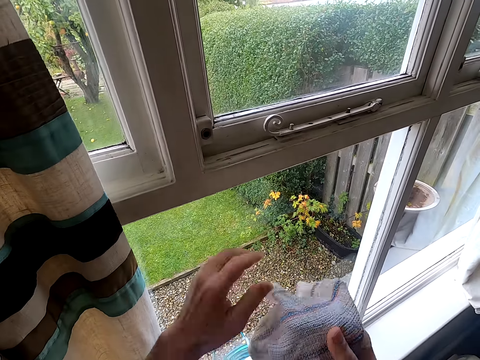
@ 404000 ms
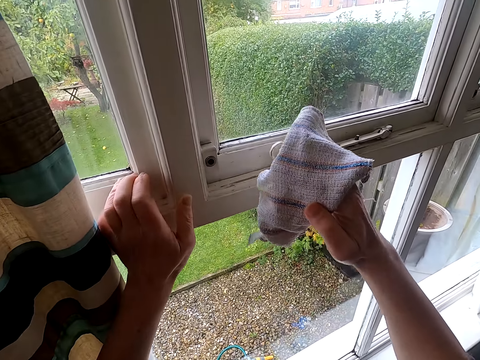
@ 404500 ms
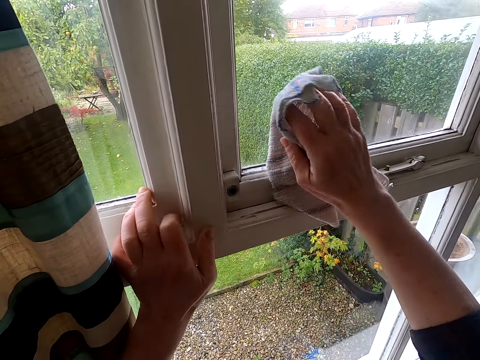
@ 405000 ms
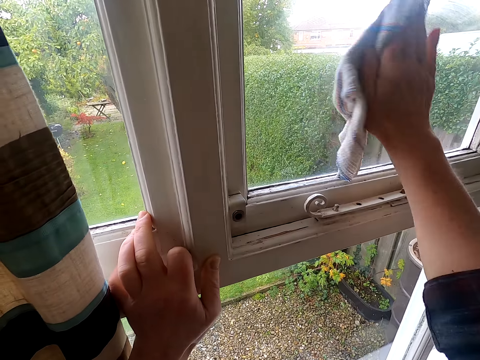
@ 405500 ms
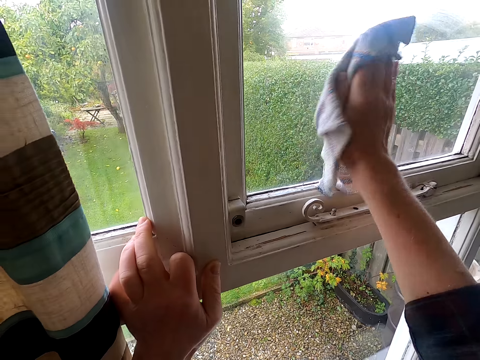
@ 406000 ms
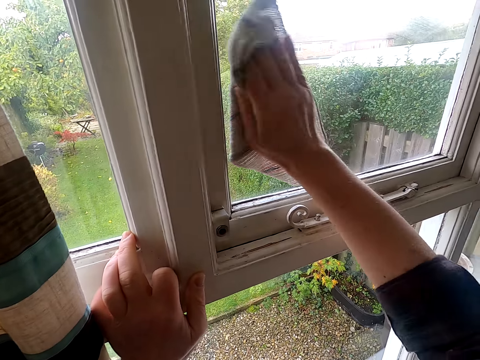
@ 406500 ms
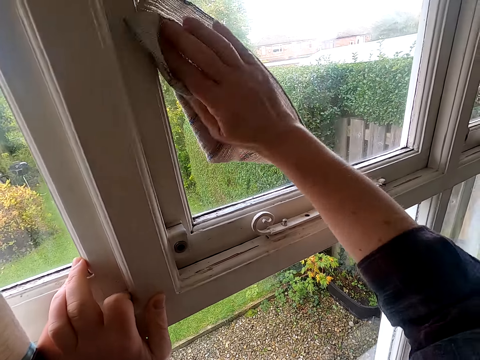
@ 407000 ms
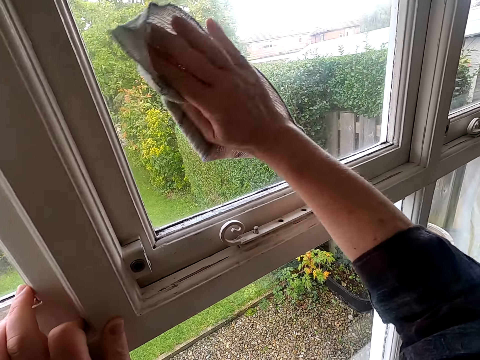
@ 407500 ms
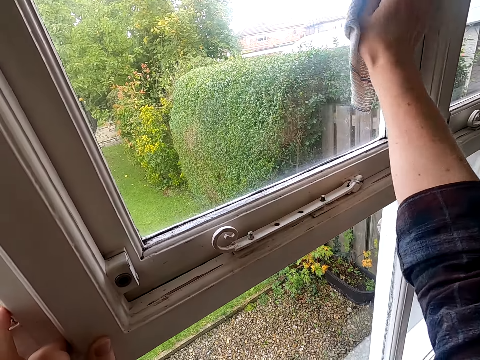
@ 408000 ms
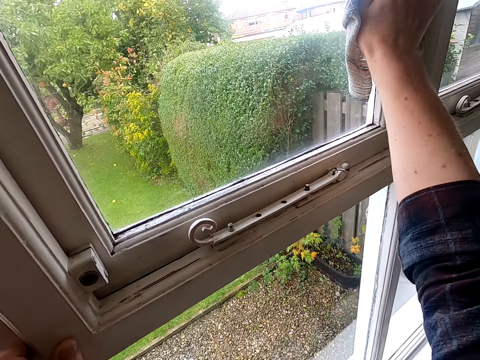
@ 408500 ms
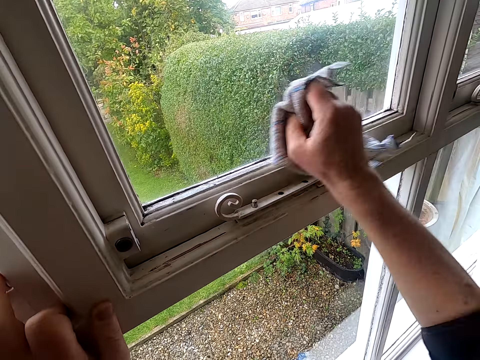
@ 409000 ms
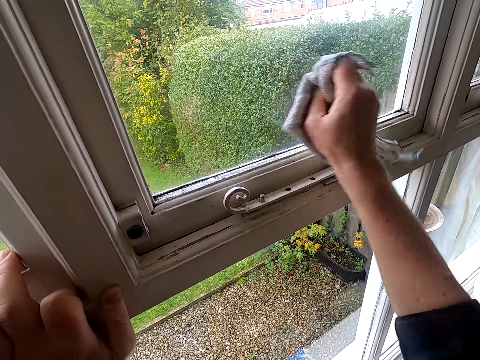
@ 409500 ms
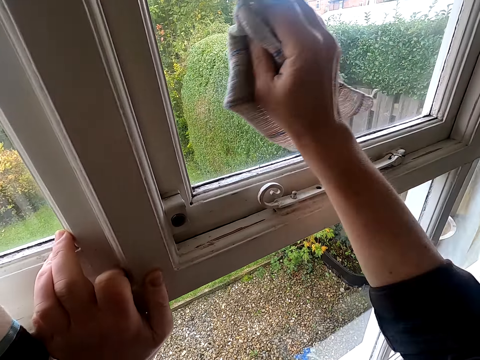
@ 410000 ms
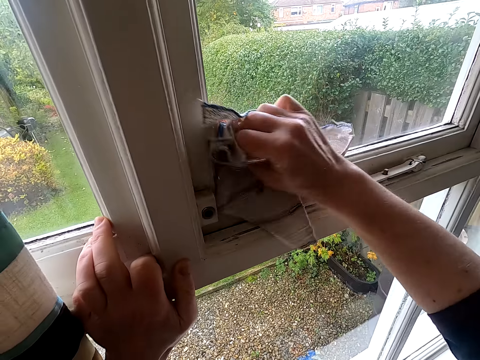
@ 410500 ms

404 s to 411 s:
The camera wearer wipes the window with a wiping cloth.

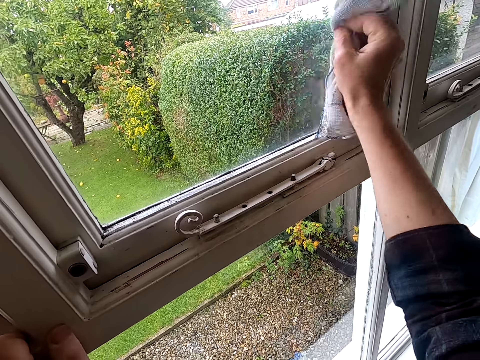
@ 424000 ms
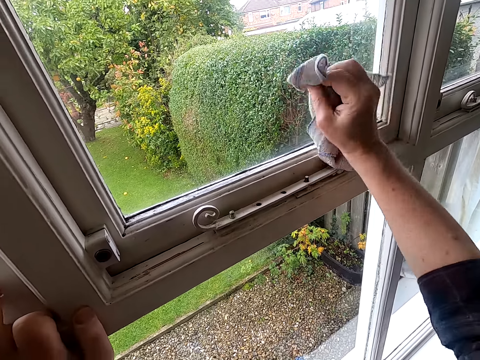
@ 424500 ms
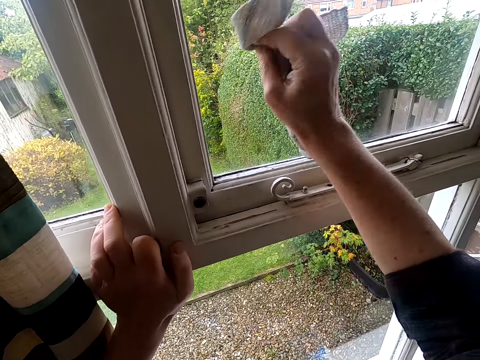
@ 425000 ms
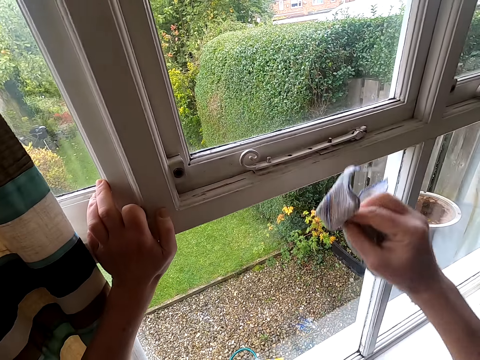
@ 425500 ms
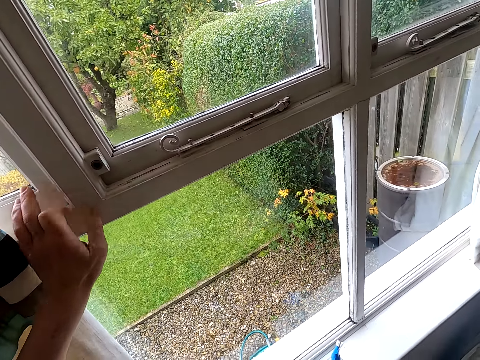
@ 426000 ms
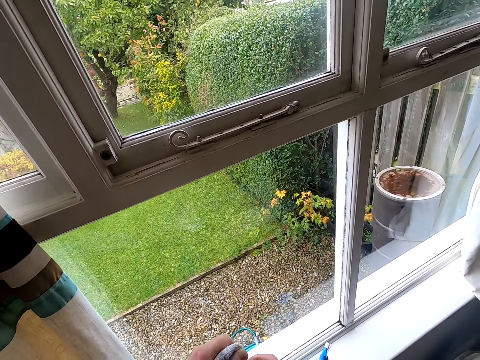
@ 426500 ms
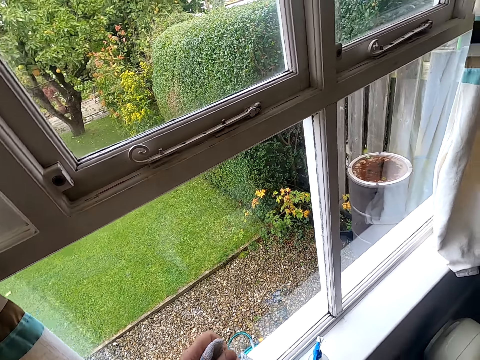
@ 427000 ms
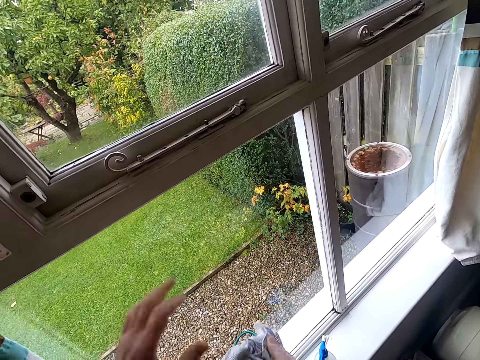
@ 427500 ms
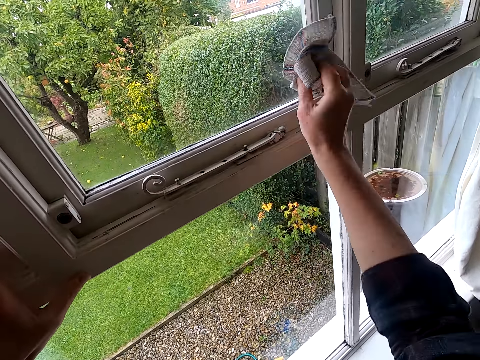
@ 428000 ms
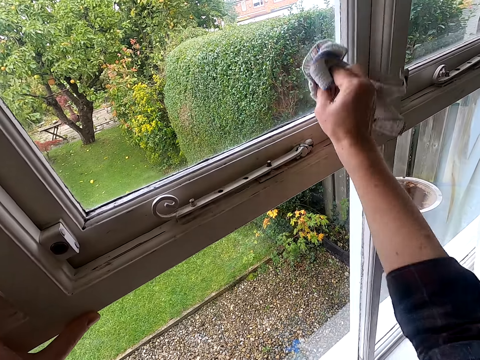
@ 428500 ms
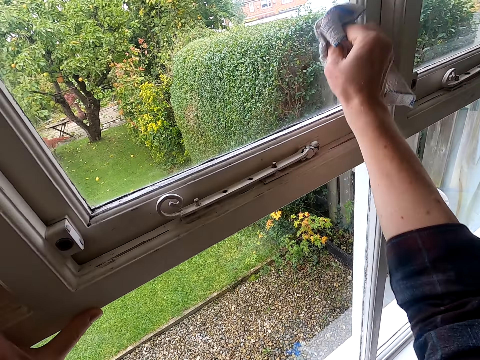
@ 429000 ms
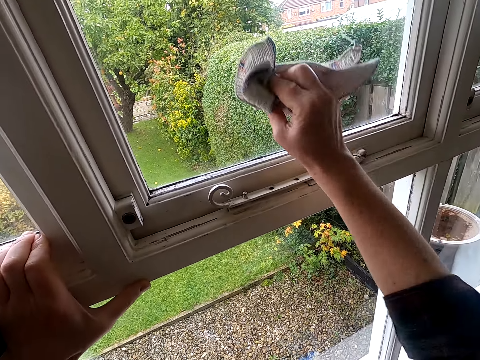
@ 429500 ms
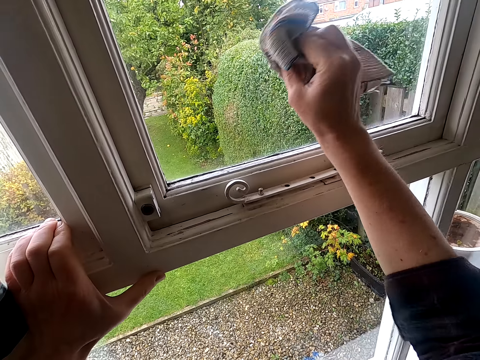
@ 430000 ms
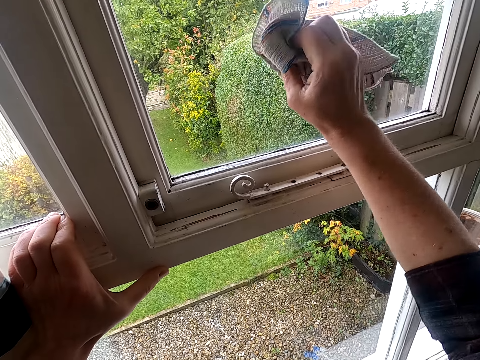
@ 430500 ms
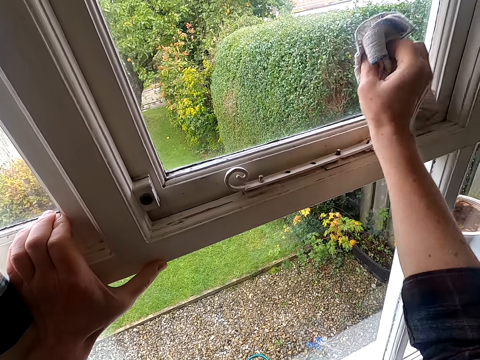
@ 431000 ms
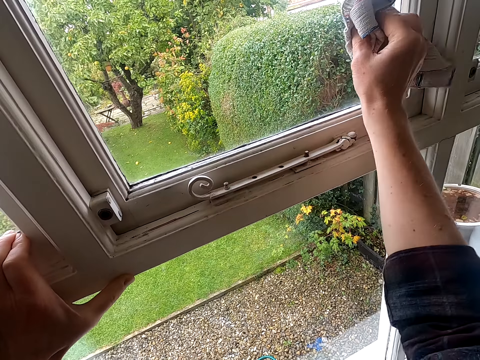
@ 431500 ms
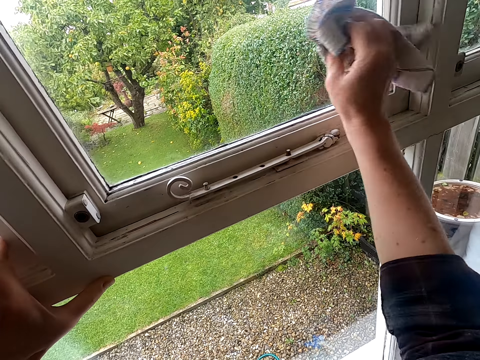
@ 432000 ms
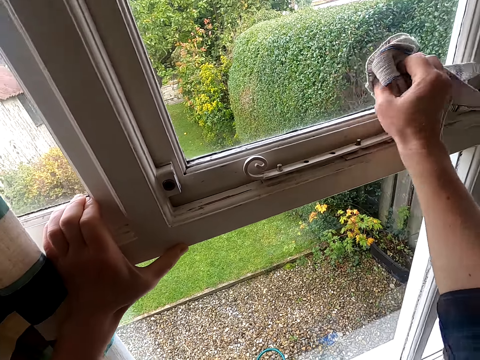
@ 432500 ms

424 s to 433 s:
The camera wearer adjusts the cloth. They unfold the wiping cloth. They wipe the window with the wiping cloth.

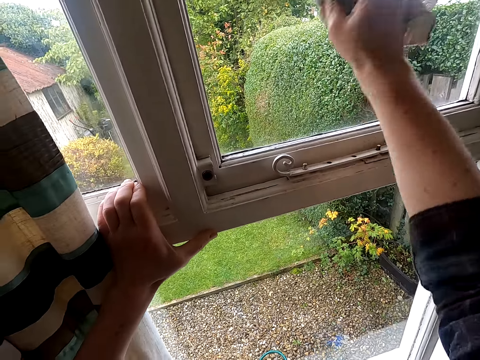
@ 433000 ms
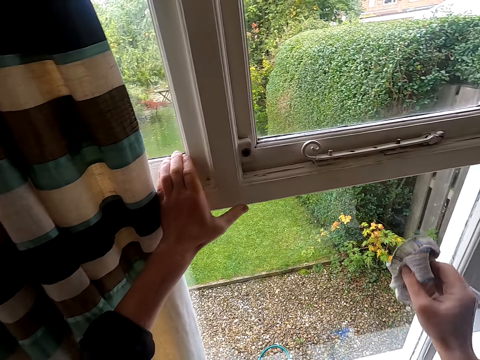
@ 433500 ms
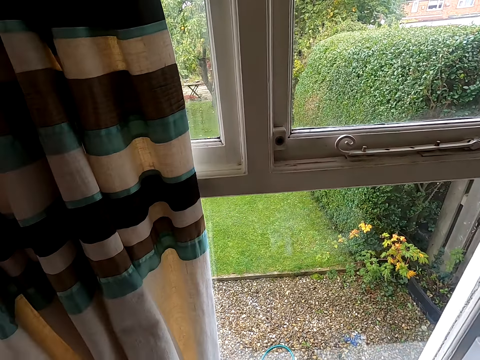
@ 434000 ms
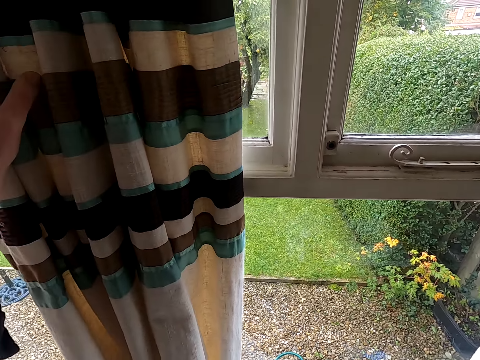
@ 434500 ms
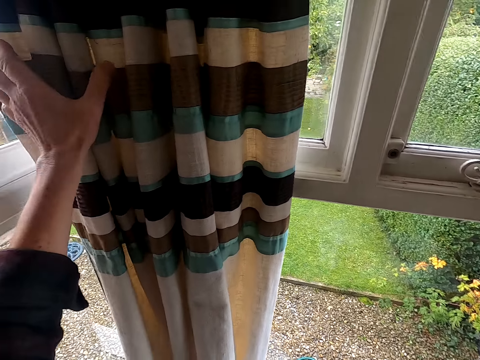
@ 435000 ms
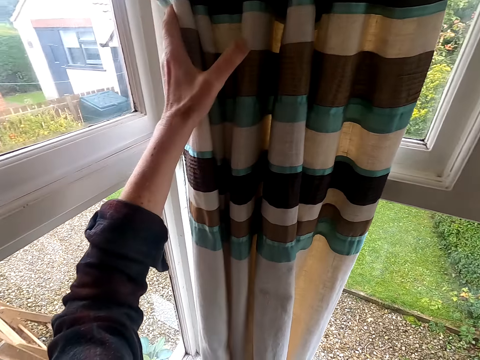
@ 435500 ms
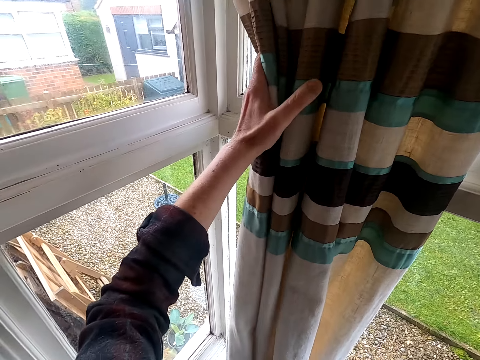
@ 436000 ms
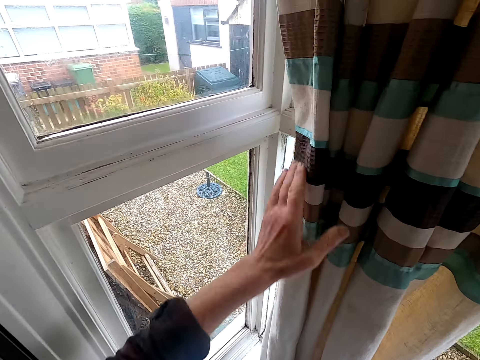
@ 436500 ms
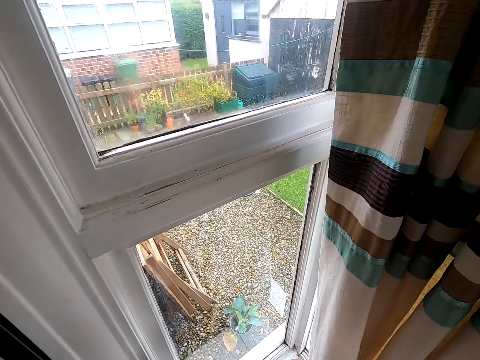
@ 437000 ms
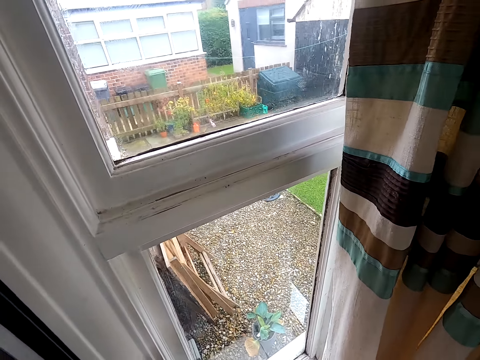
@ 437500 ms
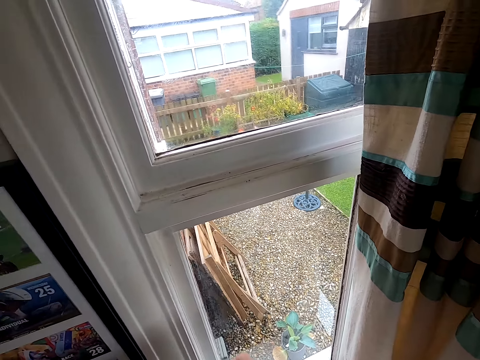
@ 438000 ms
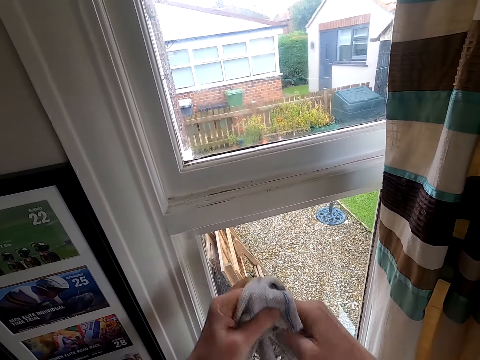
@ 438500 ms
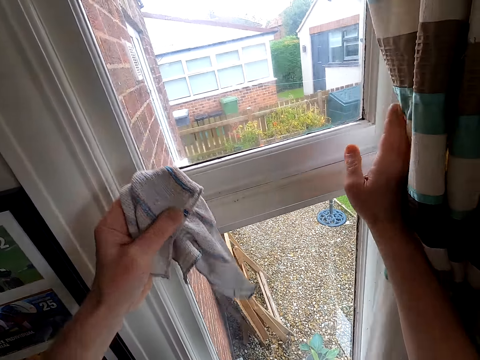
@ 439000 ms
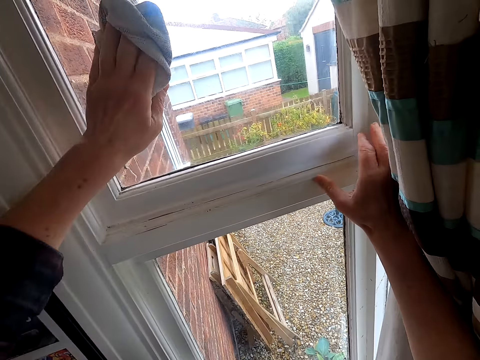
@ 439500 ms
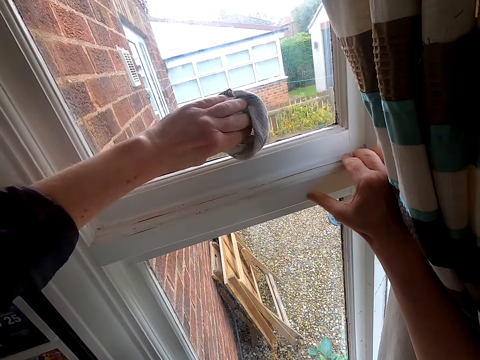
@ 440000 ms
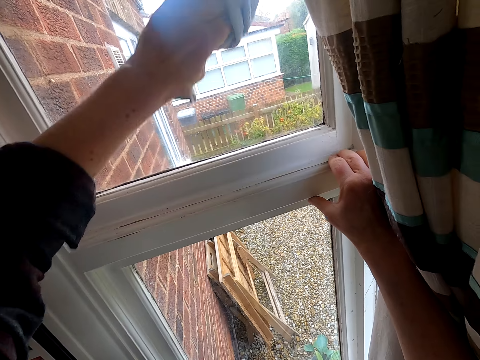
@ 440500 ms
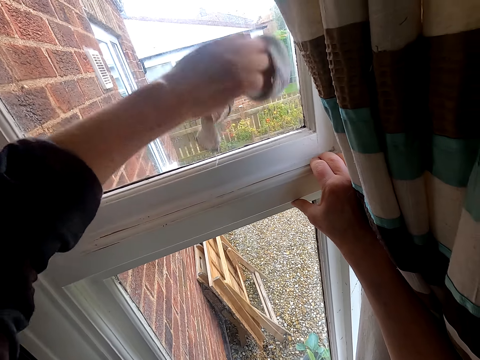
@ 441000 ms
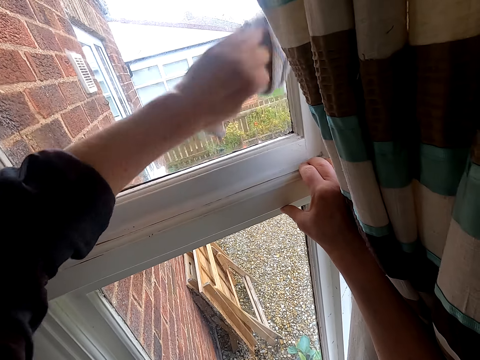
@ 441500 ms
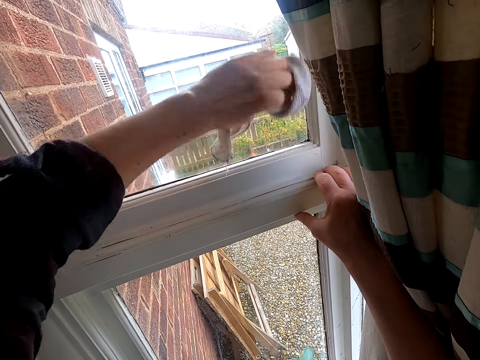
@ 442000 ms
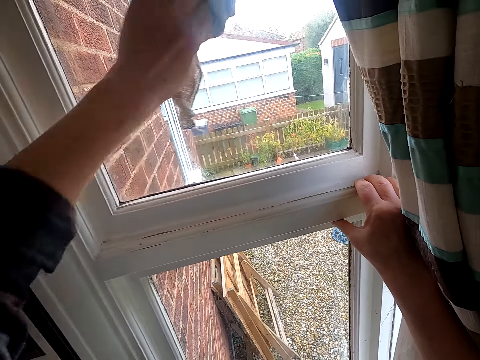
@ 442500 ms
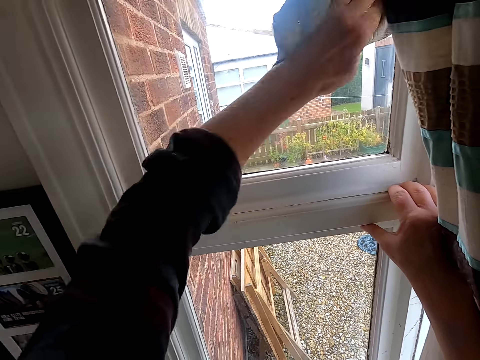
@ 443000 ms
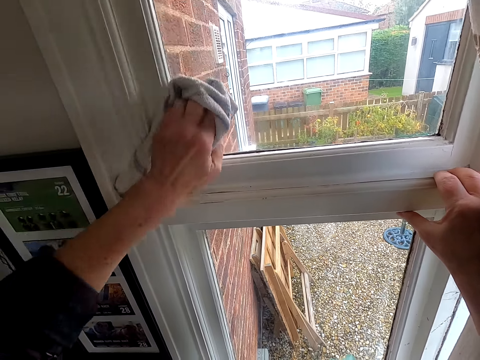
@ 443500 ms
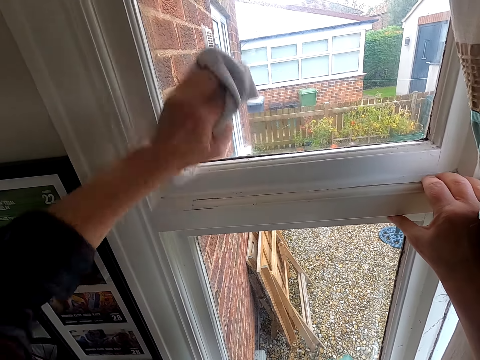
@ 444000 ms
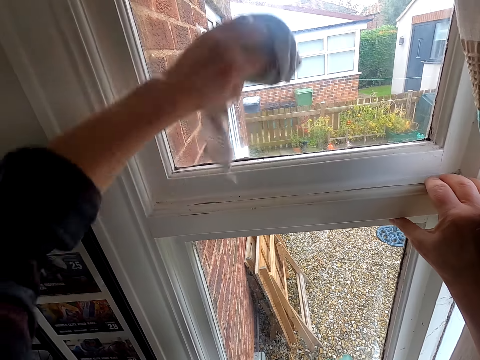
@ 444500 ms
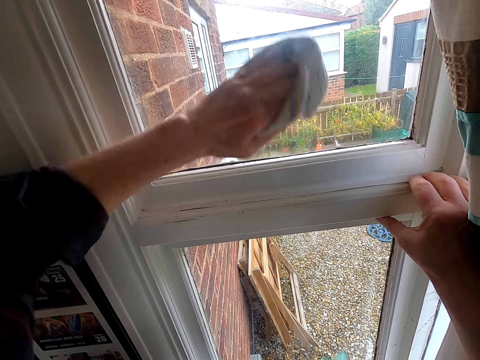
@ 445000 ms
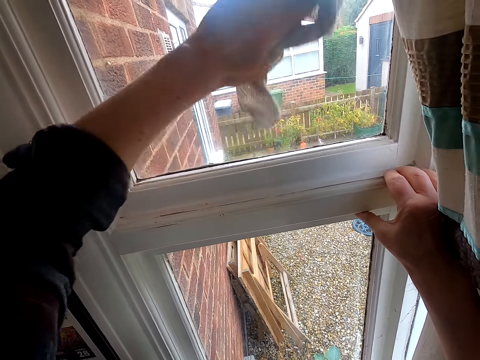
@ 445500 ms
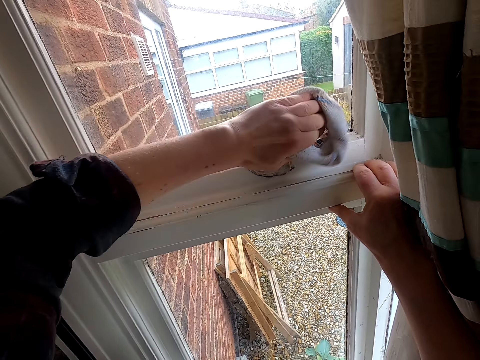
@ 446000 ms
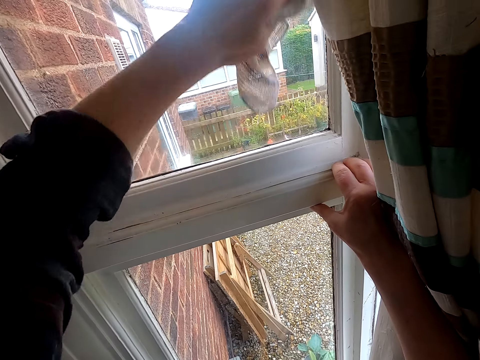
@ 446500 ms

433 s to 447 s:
The camera wearer adjusts the curtain. They move the curtains. They wipe the window with a wiping cloth.
